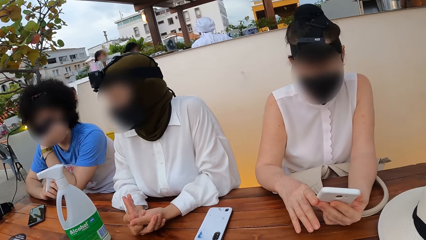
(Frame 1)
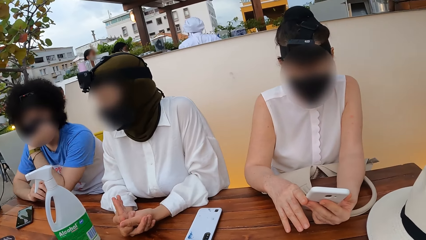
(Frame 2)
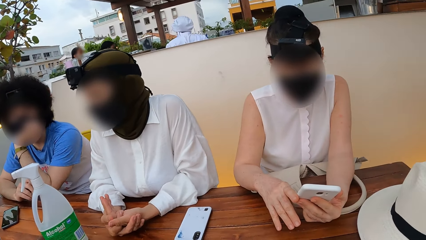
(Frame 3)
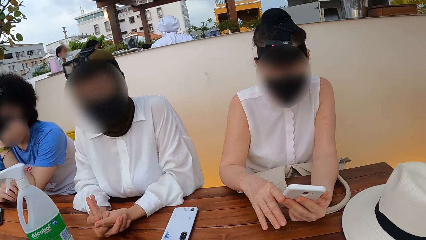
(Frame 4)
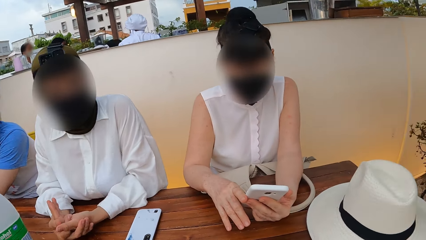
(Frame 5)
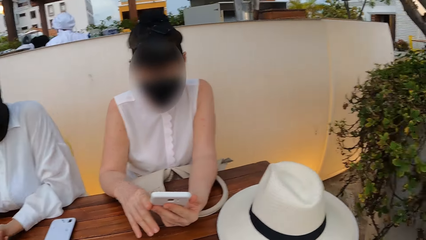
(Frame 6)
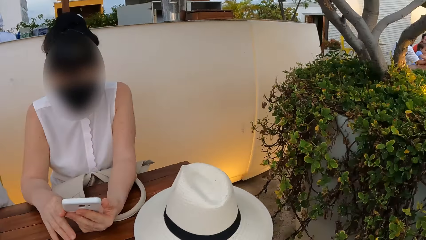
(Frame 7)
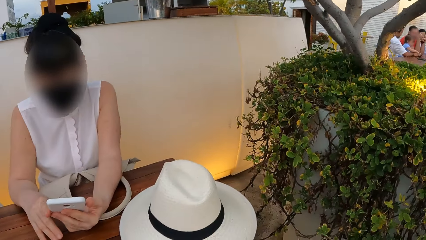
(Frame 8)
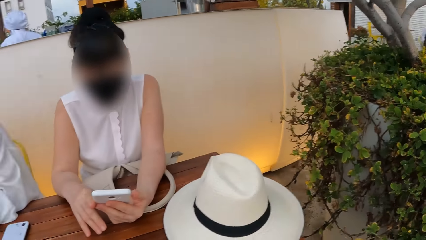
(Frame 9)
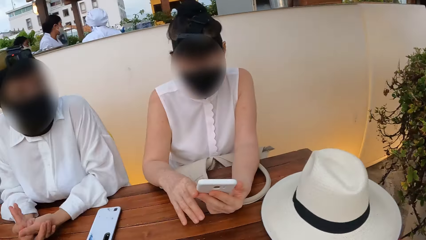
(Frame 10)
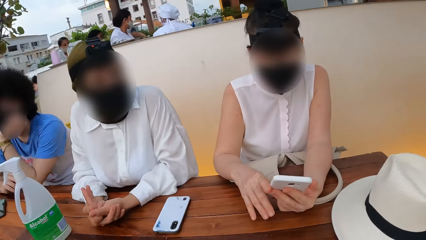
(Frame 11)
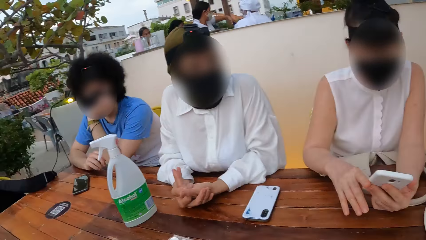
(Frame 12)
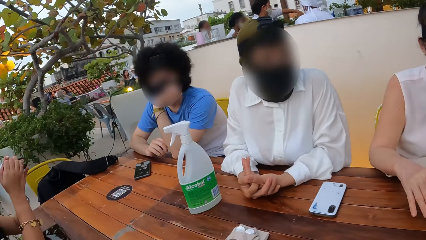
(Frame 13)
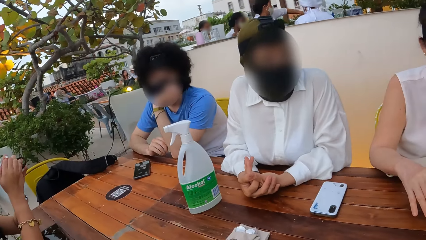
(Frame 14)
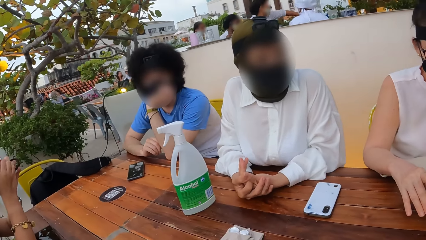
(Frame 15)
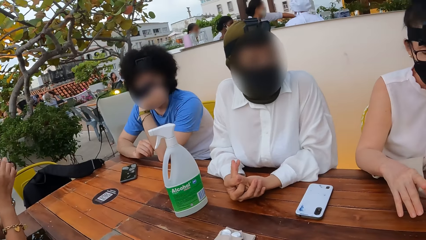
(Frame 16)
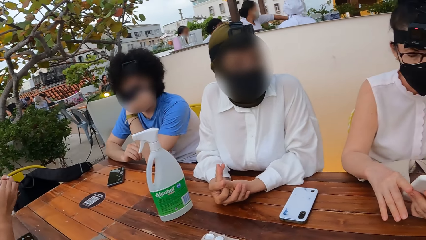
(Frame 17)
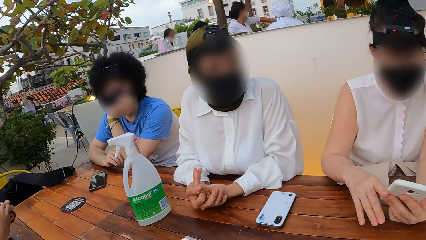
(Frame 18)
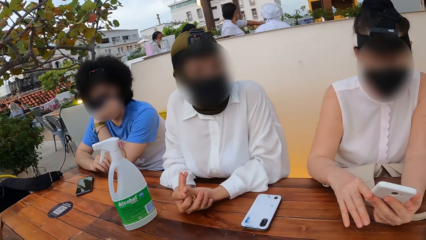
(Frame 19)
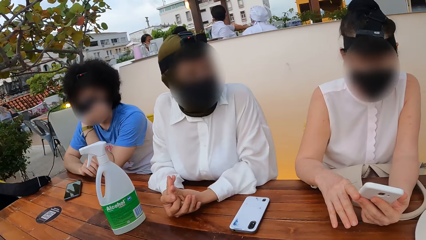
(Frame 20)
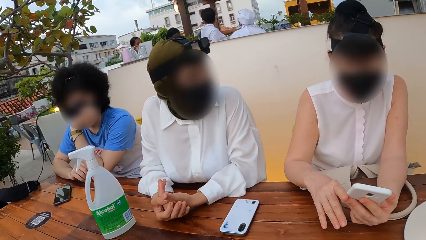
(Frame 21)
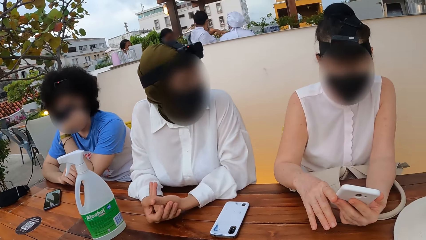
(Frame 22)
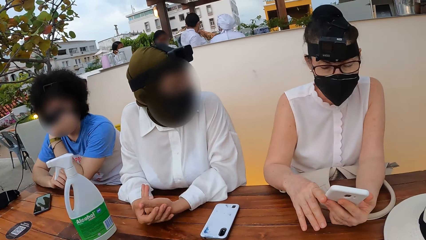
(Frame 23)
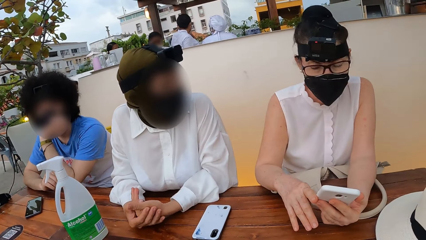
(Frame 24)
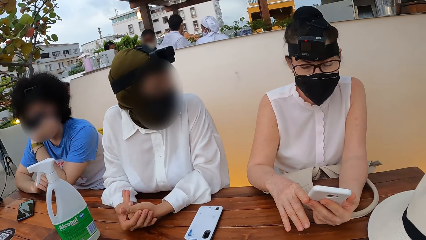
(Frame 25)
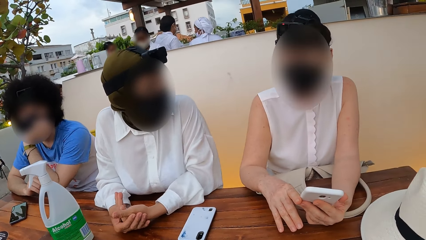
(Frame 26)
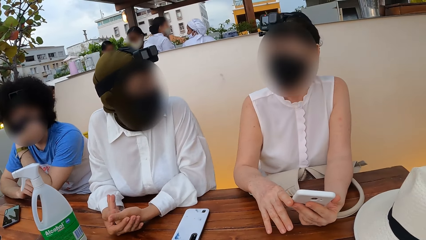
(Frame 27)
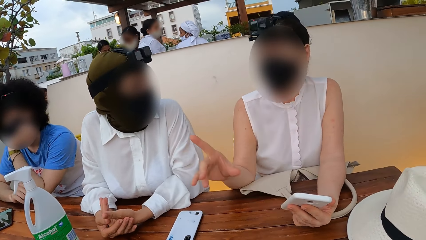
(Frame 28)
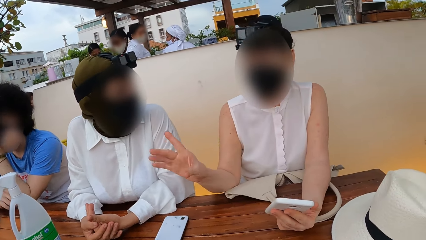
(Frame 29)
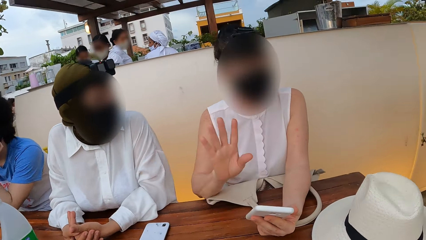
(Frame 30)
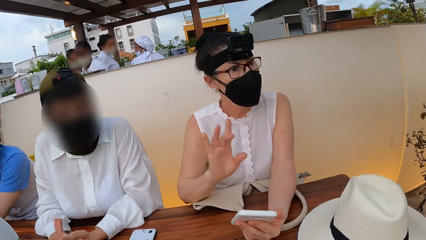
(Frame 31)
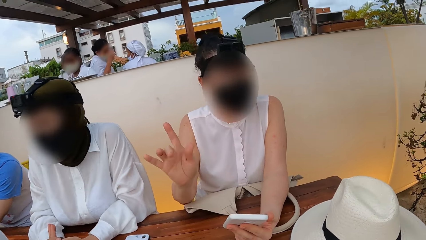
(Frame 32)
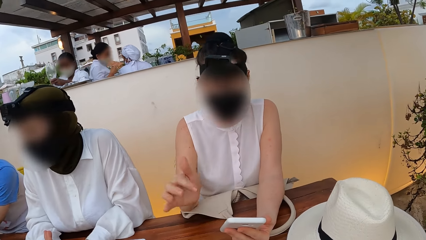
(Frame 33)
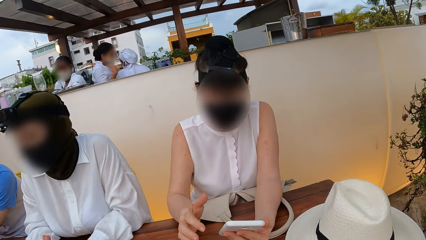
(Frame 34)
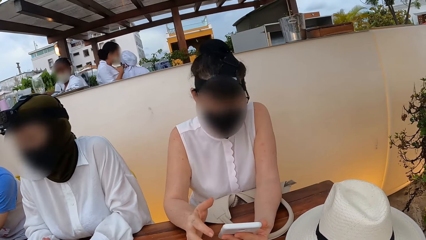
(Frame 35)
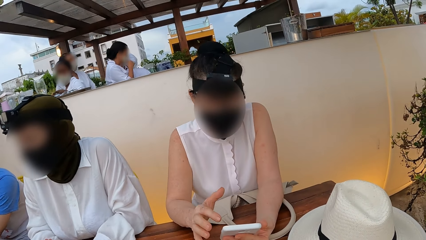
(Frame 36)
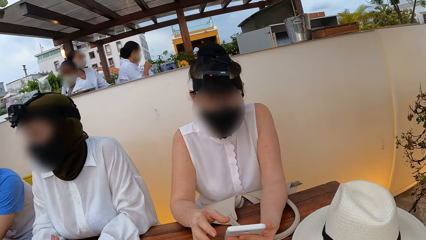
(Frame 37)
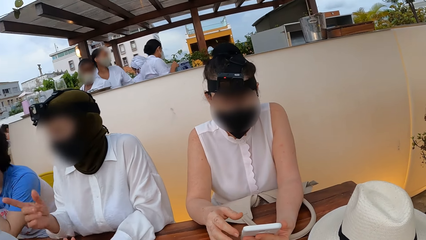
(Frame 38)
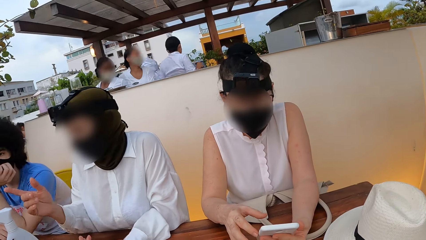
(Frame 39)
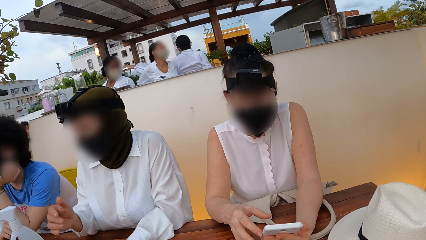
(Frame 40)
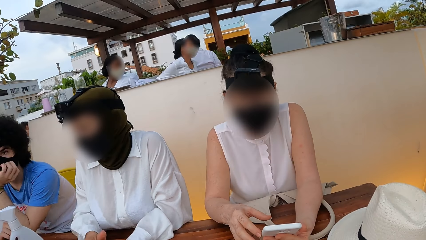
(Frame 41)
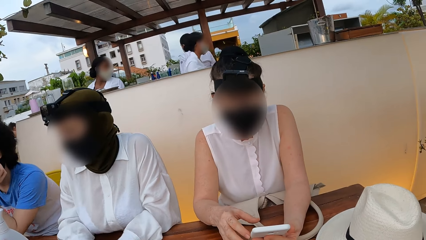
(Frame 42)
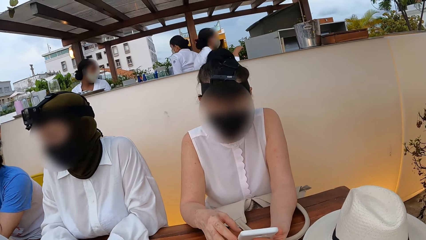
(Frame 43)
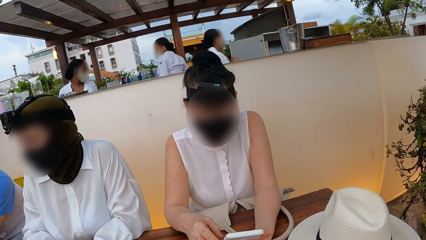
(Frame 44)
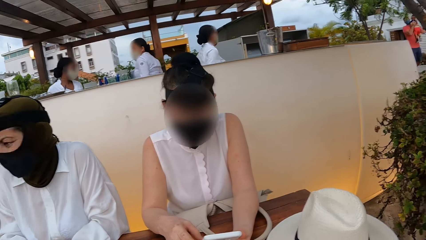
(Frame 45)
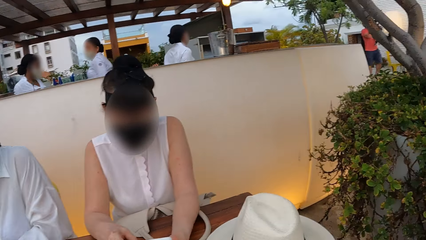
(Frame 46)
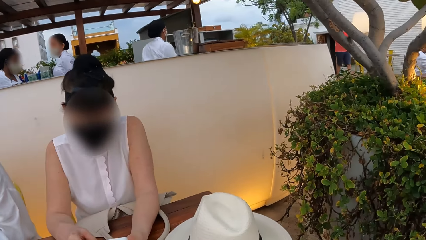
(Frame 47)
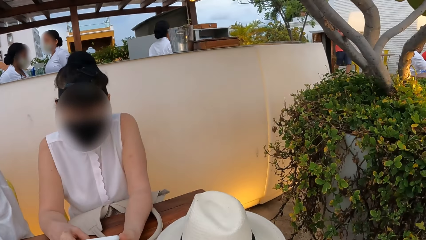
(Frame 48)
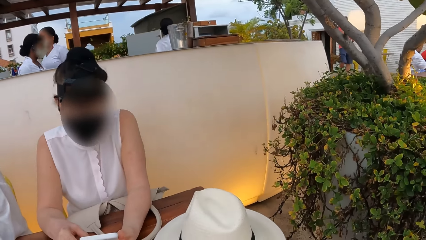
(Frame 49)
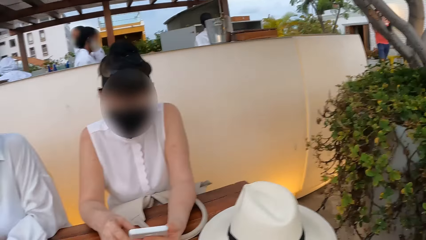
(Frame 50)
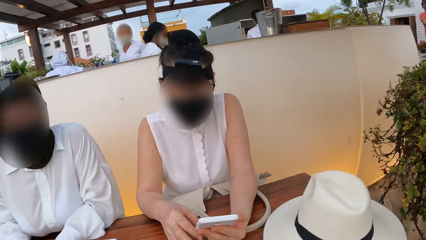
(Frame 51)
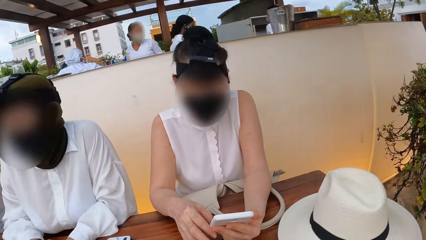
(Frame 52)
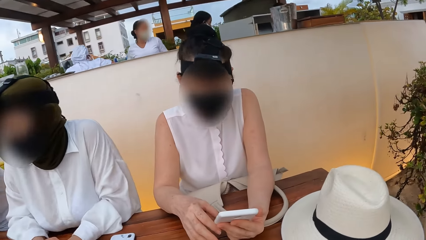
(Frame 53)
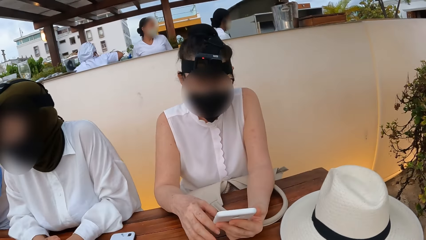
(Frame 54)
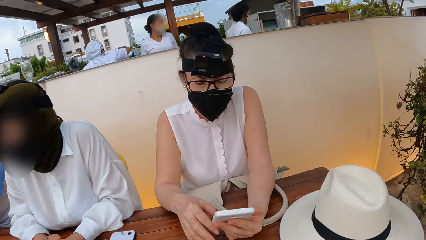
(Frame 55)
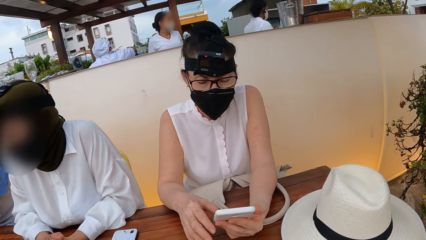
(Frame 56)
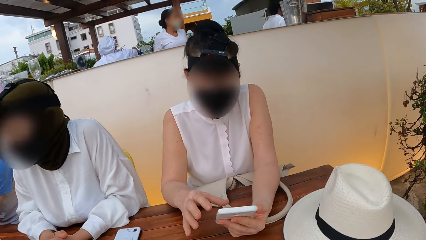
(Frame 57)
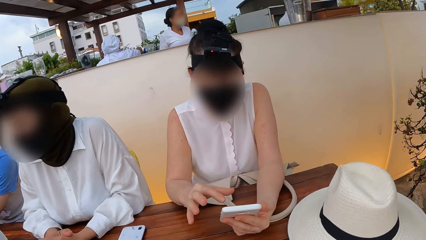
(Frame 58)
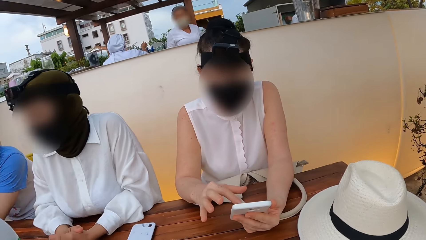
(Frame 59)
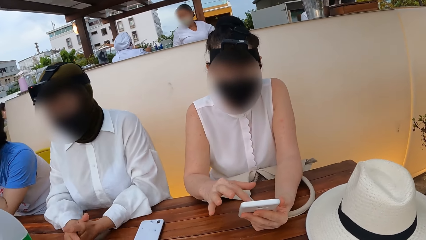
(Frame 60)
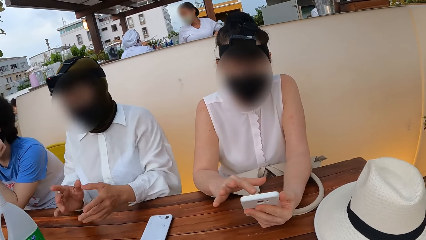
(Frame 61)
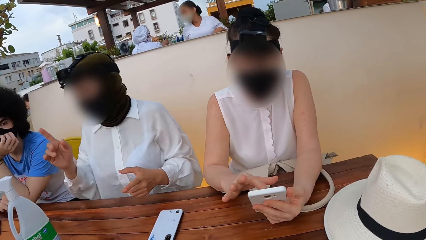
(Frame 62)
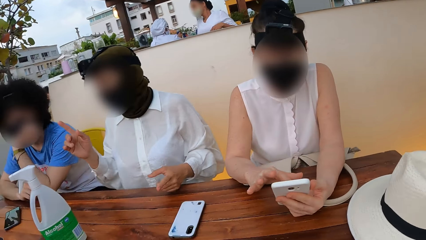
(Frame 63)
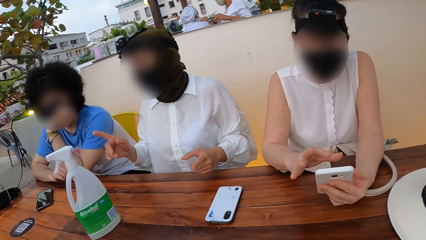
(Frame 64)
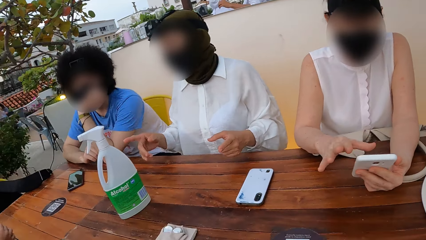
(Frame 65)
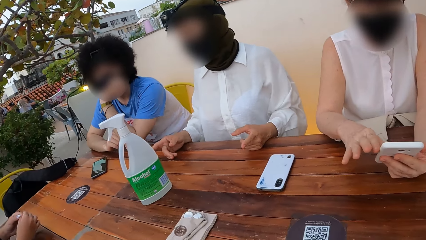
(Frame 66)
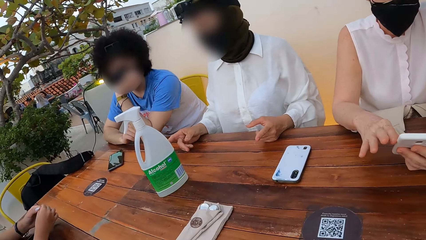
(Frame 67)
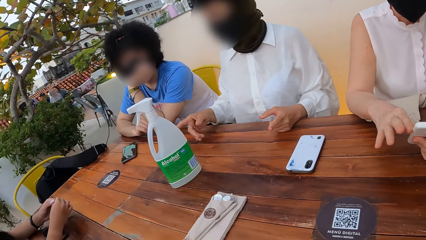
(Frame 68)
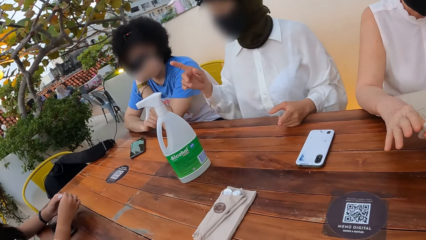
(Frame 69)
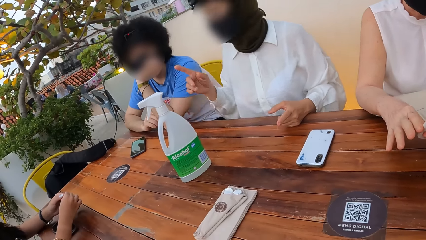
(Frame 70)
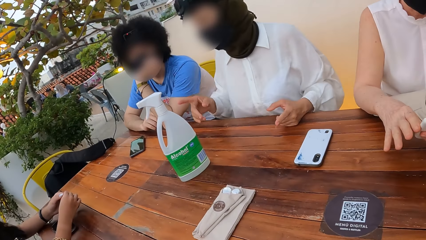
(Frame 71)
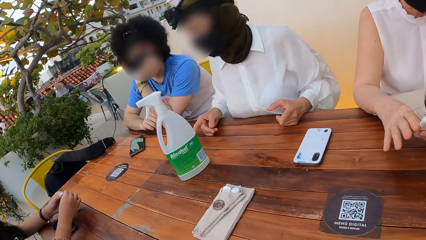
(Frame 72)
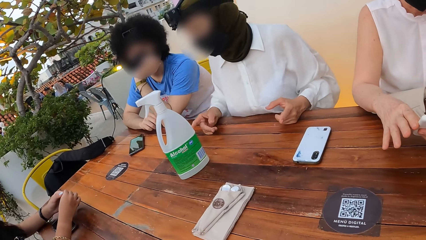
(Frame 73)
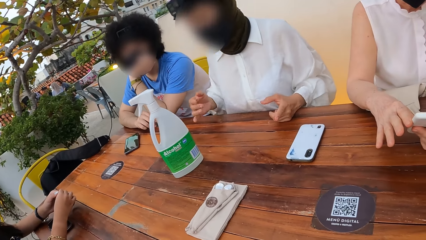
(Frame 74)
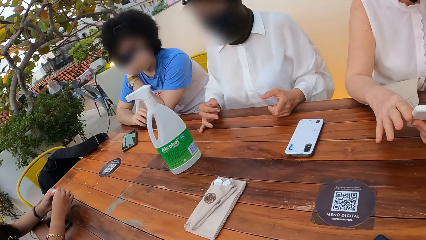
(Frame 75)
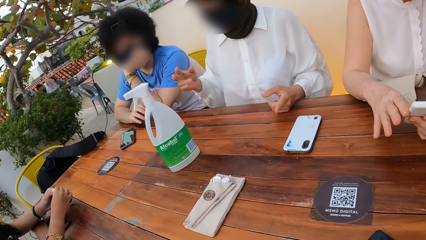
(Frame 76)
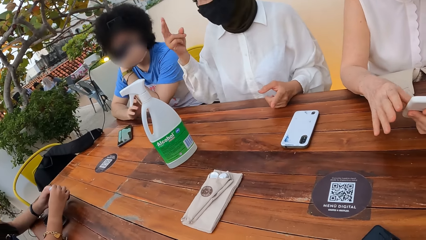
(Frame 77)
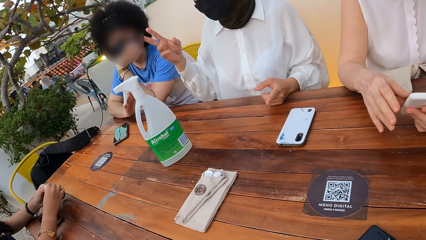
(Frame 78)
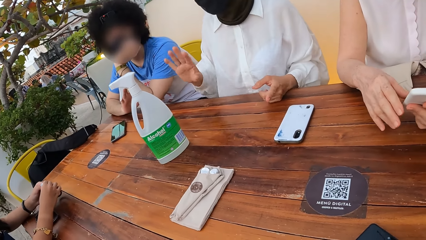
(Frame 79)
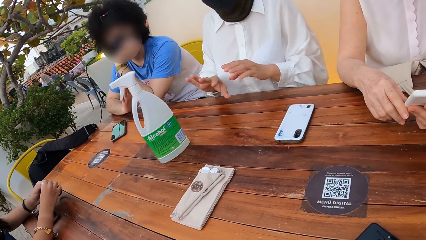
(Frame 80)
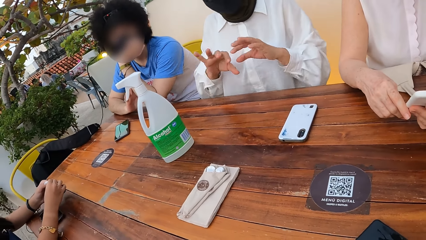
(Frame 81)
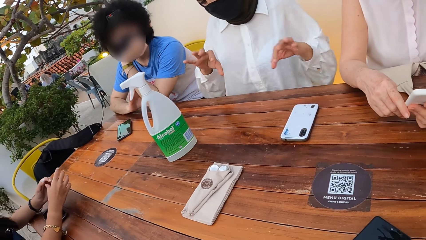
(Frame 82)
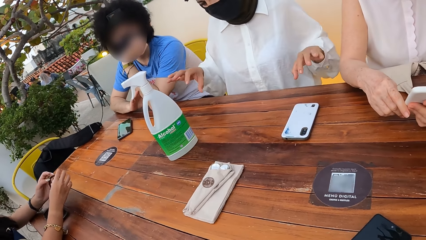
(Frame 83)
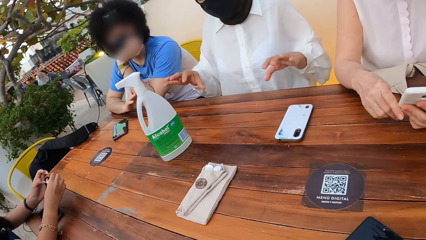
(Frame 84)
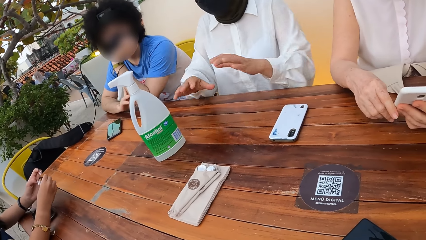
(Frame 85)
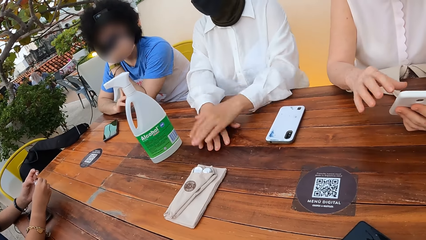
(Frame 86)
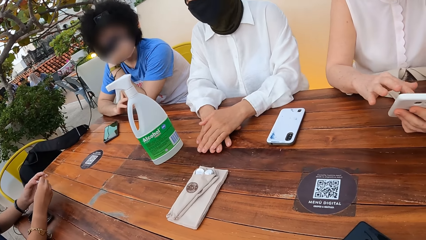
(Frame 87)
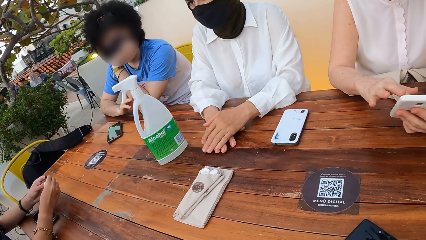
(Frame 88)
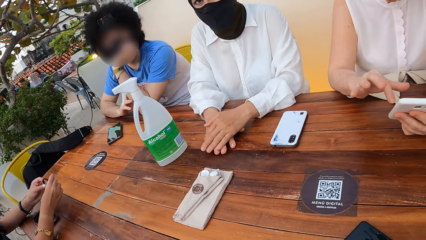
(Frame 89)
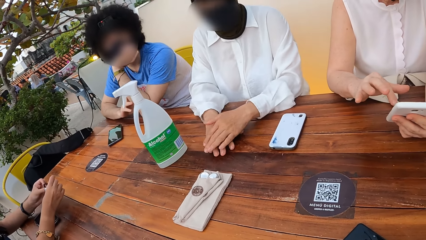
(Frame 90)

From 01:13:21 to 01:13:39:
A person uses a smartphone. A woman converses with another woman. The first woman points at a third woman.
